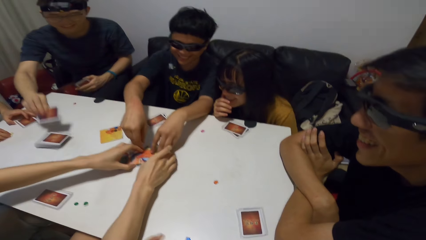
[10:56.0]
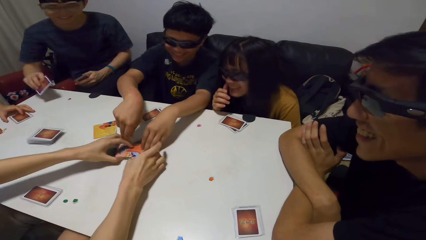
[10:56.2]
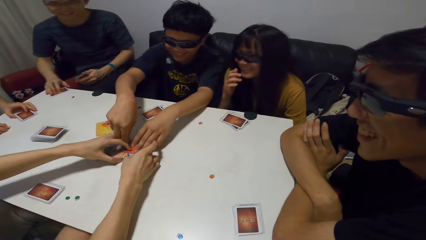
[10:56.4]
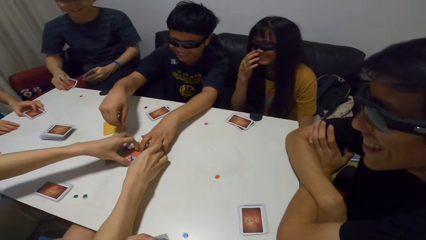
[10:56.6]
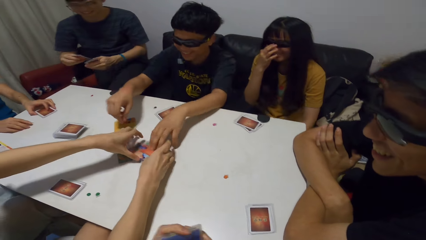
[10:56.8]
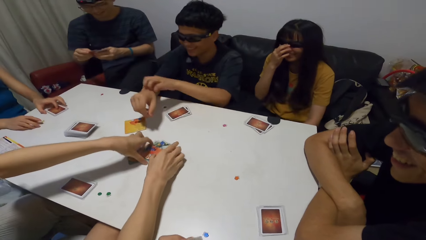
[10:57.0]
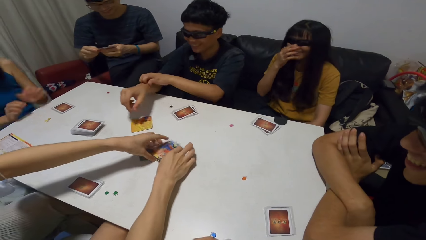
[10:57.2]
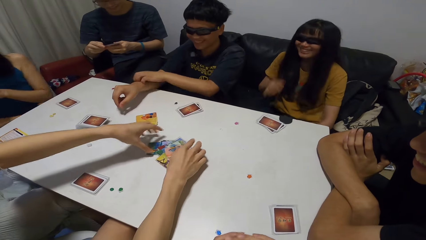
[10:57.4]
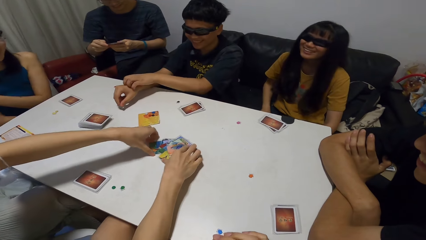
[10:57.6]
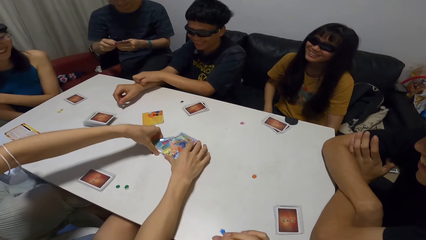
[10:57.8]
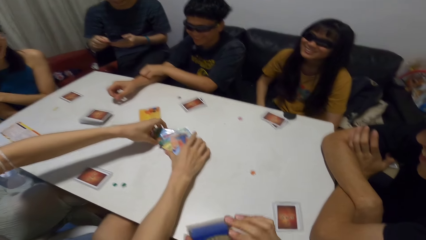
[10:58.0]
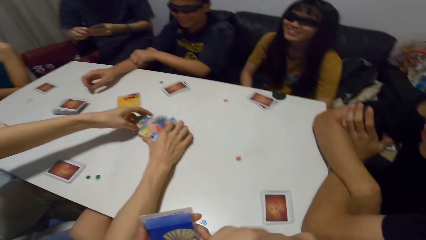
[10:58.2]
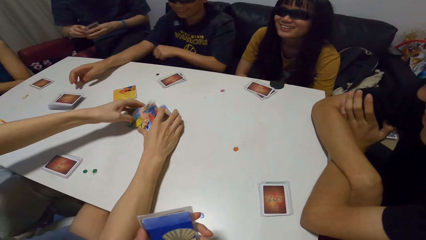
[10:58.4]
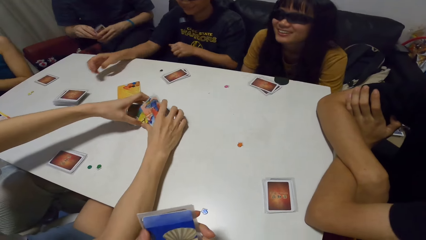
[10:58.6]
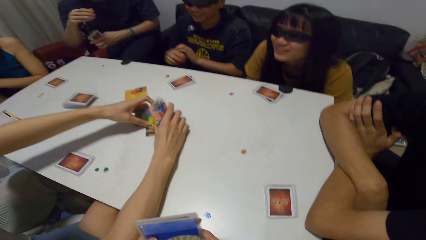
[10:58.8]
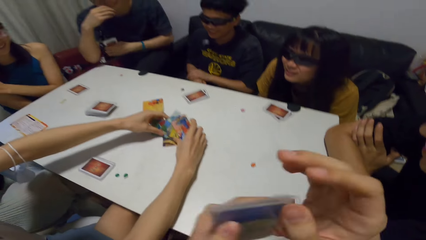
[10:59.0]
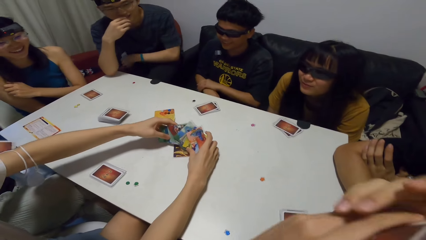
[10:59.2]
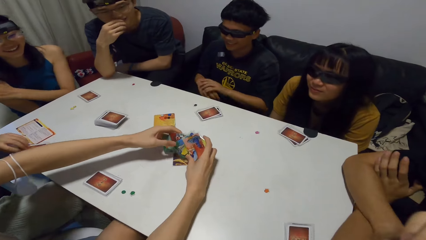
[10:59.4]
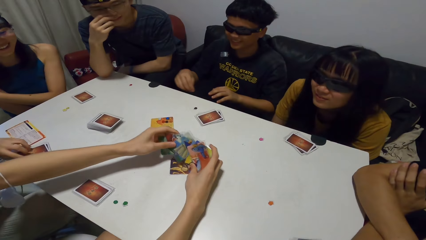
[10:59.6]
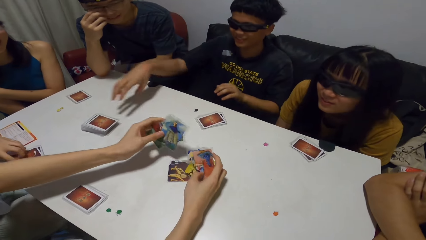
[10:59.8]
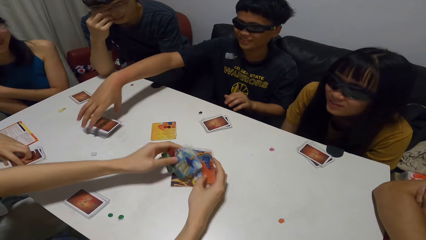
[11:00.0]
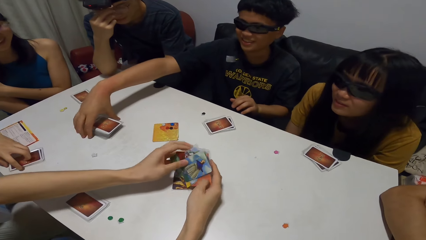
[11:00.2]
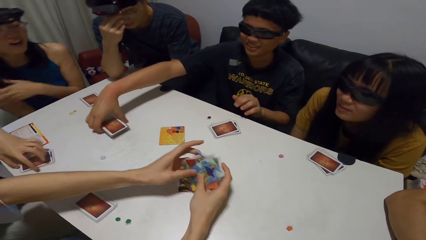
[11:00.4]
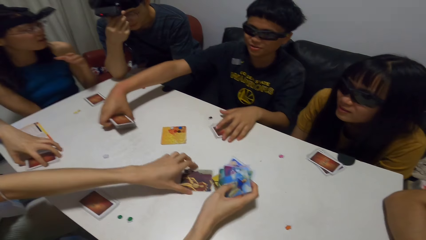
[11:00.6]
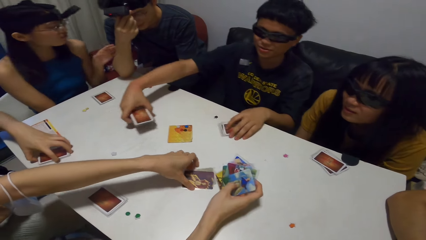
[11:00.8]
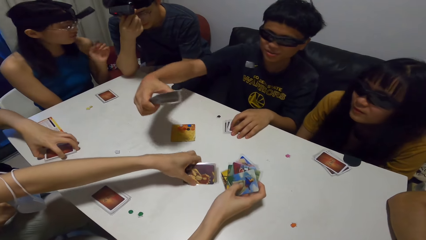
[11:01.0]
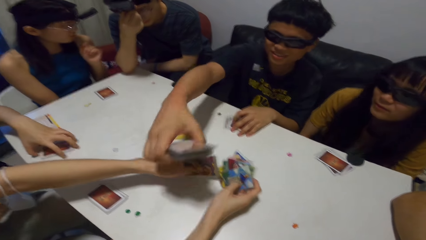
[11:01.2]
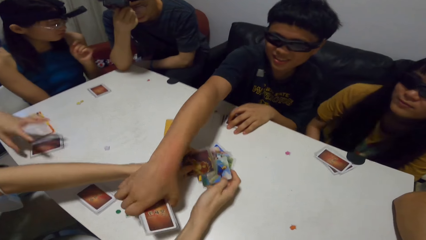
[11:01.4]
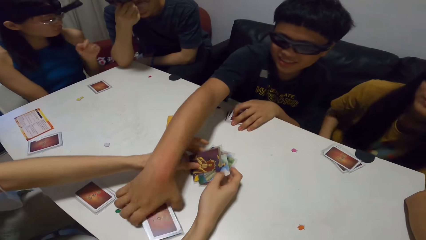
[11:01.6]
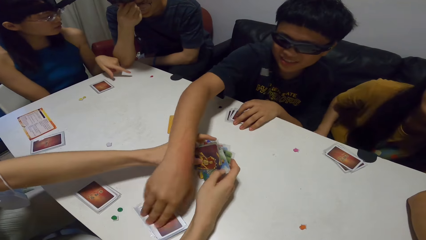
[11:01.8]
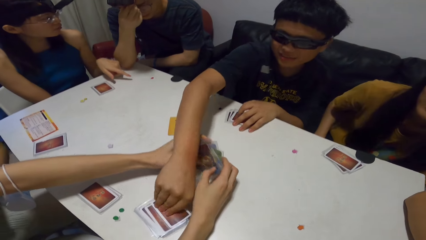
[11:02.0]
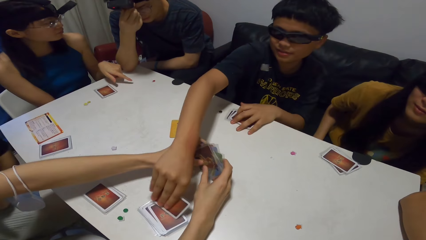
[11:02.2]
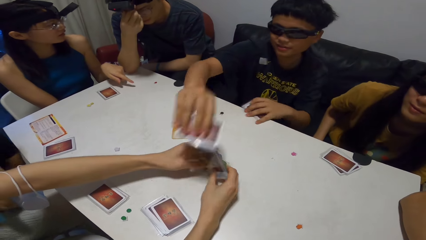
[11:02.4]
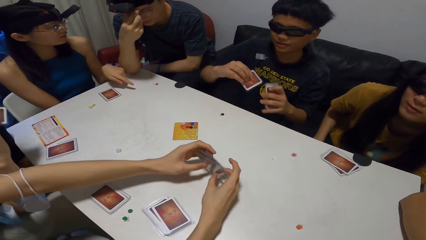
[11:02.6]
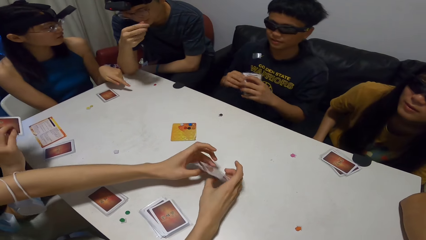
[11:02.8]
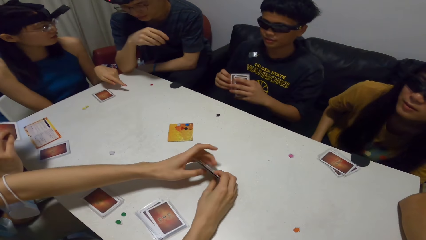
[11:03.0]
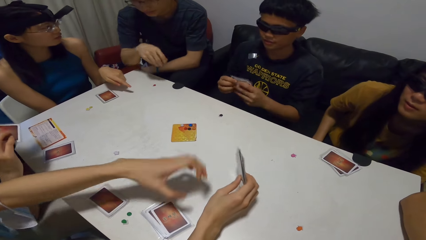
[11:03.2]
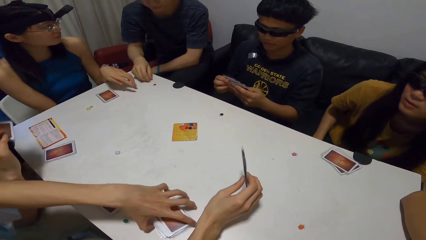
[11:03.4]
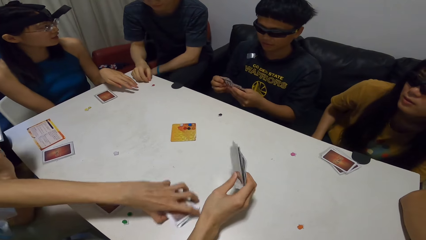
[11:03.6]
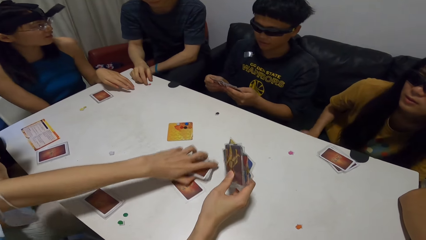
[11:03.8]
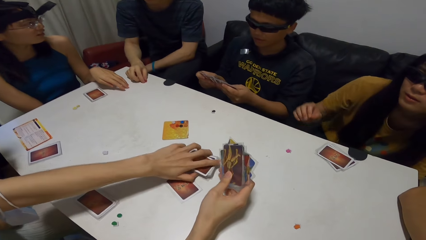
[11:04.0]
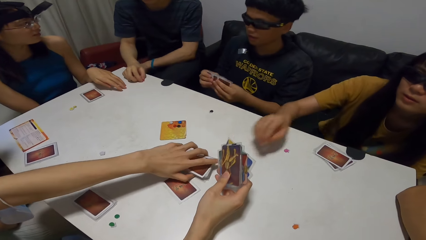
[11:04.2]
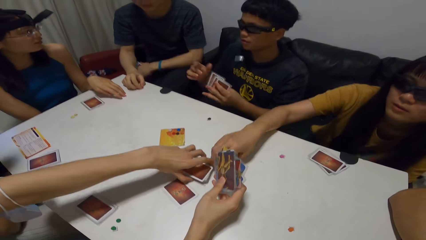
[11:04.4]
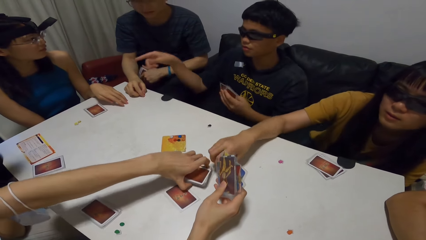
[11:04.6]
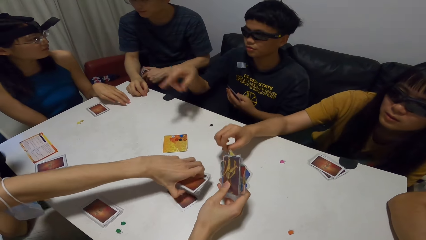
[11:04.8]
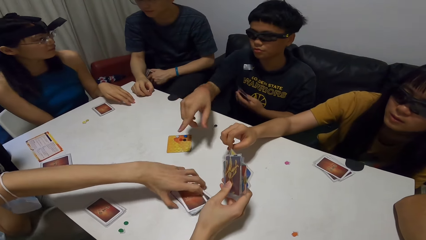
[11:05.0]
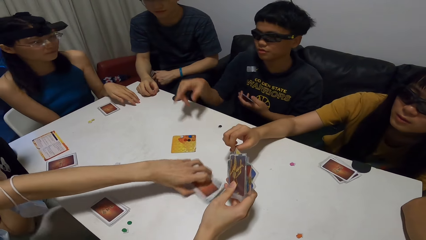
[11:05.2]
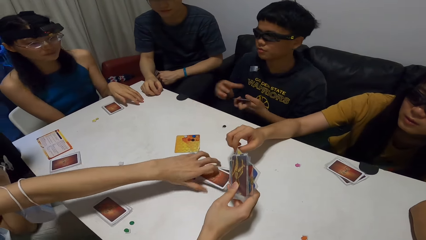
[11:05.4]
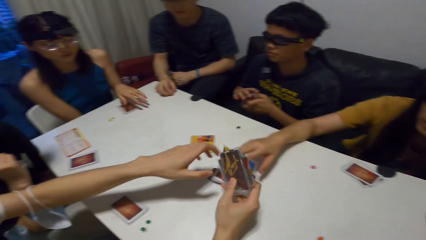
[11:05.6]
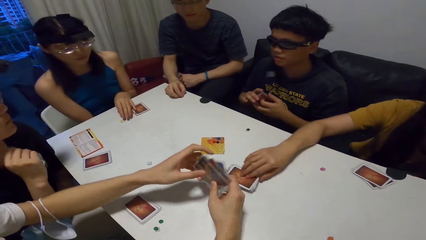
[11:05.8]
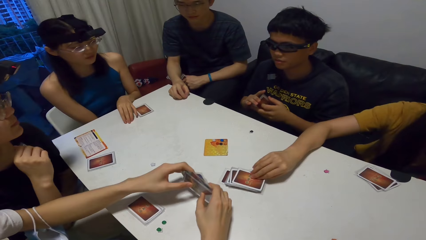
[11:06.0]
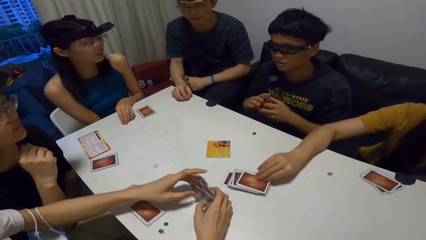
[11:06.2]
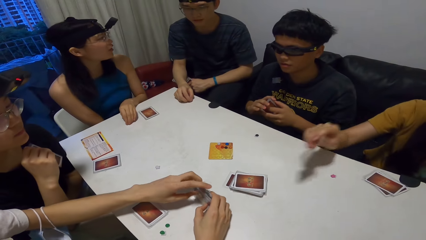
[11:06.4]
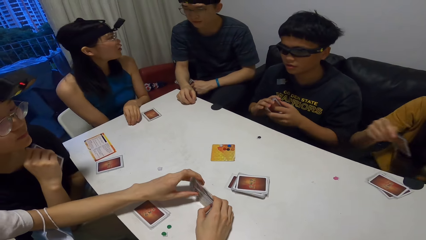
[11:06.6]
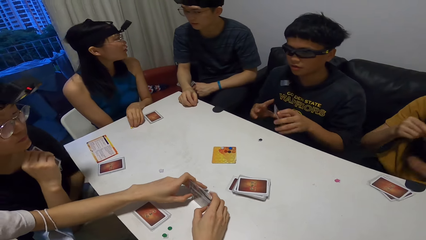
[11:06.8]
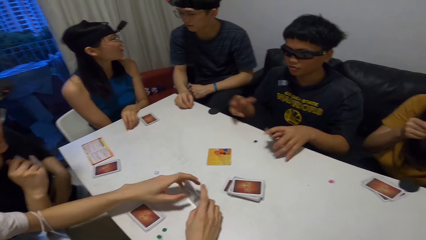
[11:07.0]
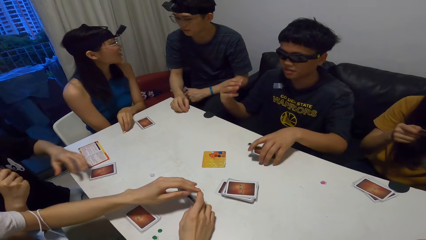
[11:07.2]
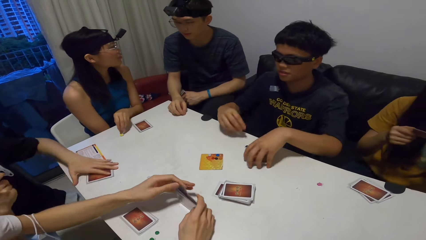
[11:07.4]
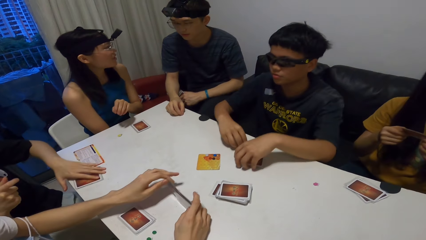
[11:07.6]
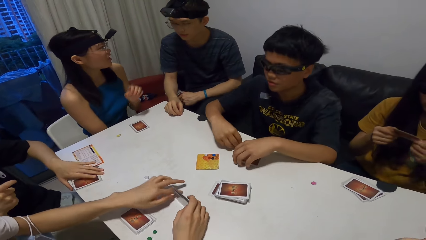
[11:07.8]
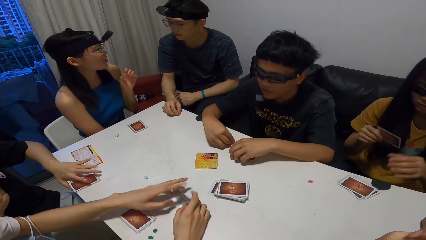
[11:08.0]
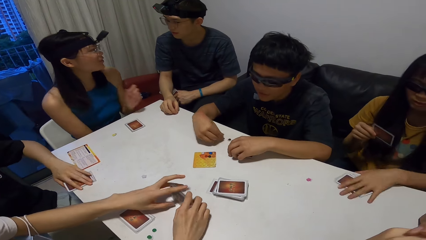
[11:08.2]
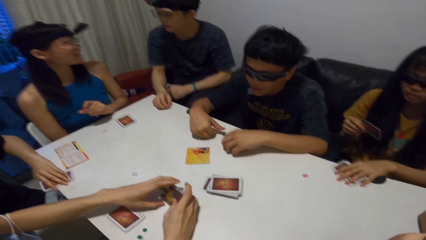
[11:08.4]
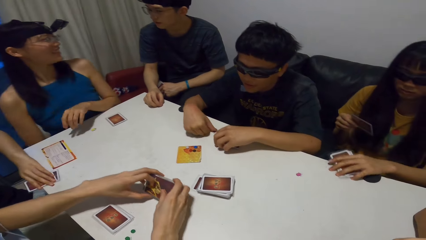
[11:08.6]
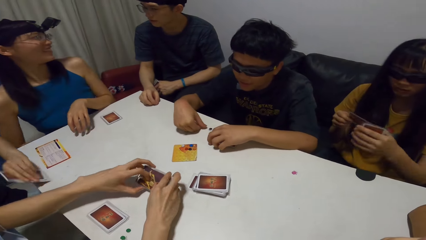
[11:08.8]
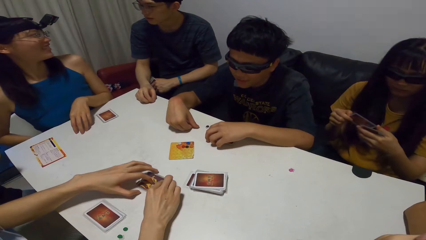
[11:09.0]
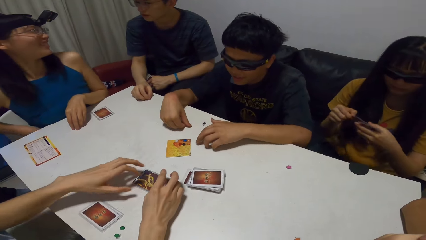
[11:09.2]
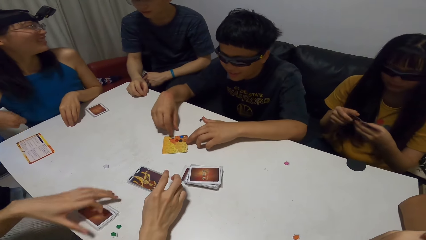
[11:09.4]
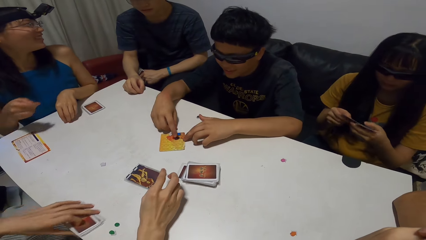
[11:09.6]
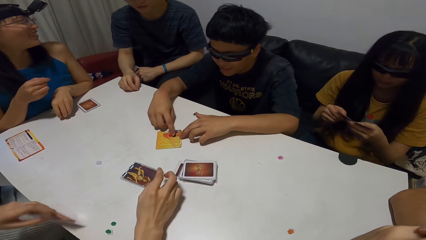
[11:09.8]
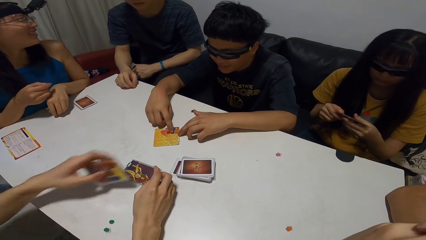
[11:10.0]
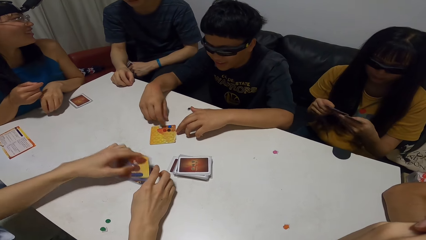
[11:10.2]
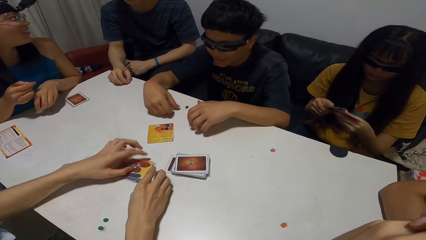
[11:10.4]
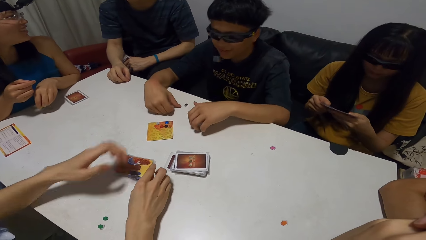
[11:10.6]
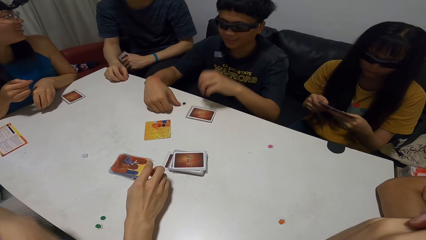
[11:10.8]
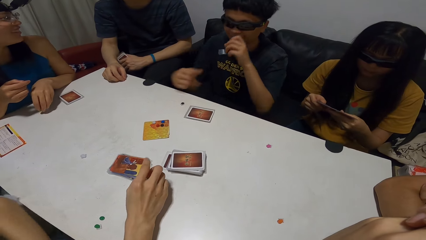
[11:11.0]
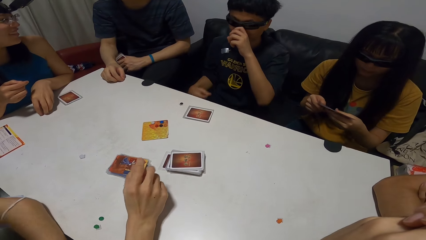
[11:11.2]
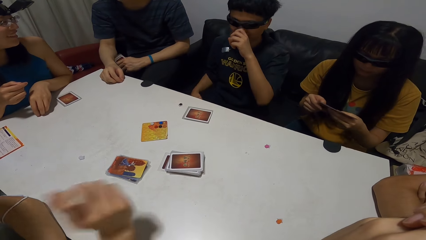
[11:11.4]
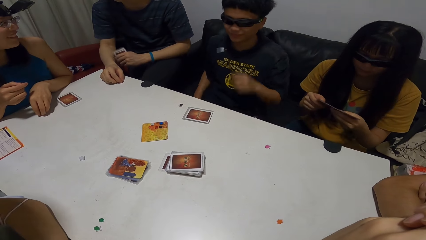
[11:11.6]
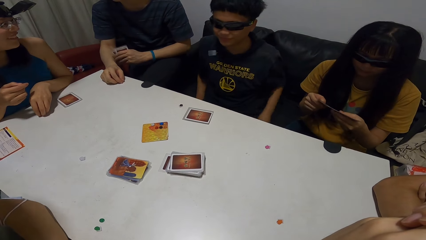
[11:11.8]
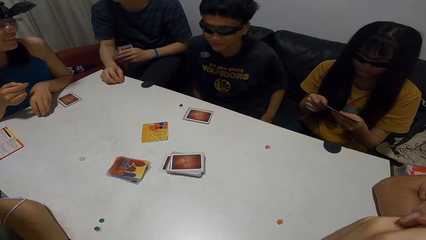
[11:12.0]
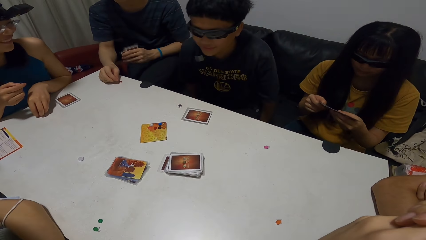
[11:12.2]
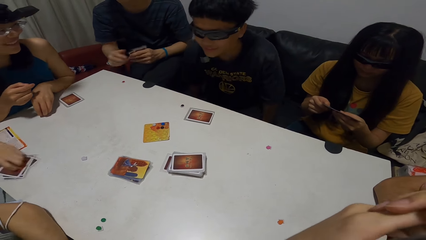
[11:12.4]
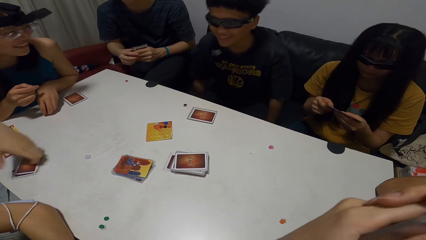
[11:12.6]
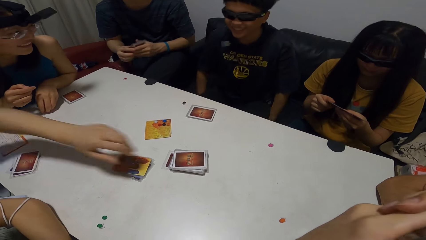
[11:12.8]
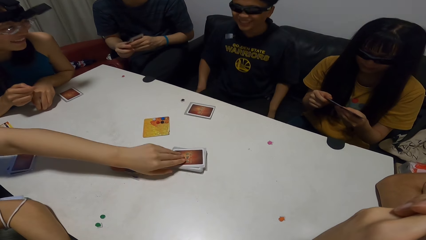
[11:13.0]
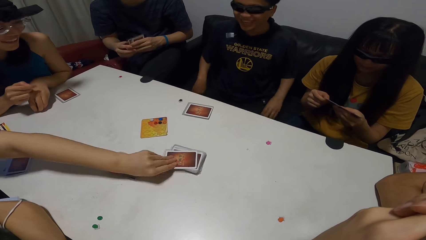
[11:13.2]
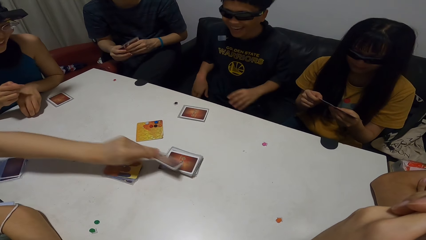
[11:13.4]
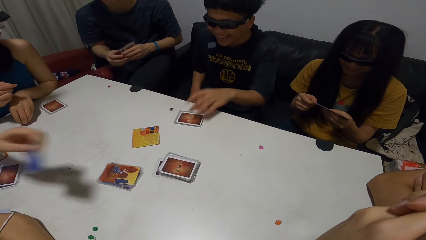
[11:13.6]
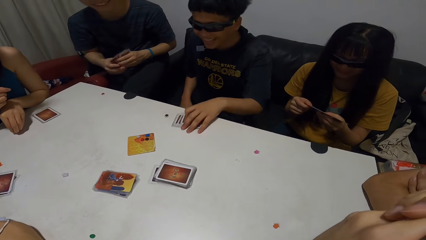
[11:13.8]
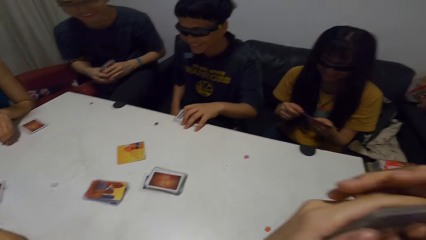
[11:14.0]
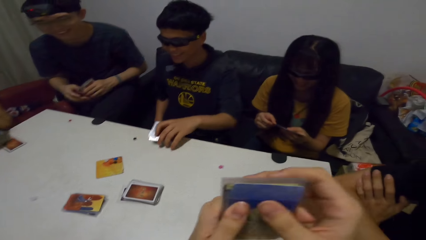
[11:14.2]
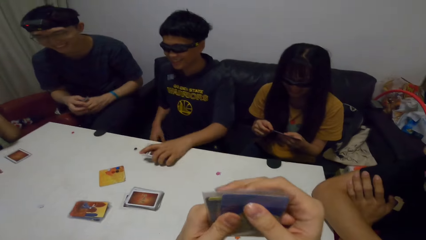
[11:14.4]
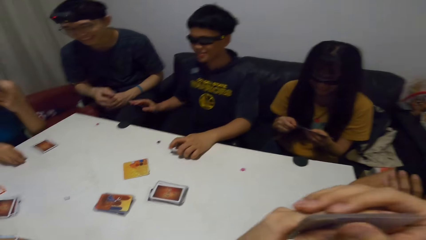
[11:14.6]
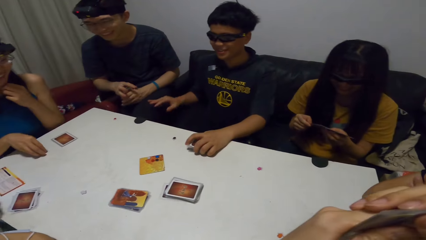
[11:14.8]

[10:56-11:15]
A man picks up a card from a pile of cards on the table. A lady adjusts her glasses. Another man scratches his right hand with his left hand. Another lady scratches her arm. The first man checks the card. A third man arranges cards. The second man packs the pile of cards from the table, packs his cards from the table and drops the pile of cards in front of the third man on the table. The second man picks up a card from the pile of cards and checks his cards. The third man moves the pile of cards towards the table center. The first man touches the paper on the table. The third man arranges the cards on the table. The first lady picks up a card from the pile of cards and looks at the card. The second man drops his hands on the table. A third lady packs her card from the table. The first lady packs her card from the table. The third man places the card on the table. The second man touches papers on a card and adjusts his glasses. The third man adjusts his glasses. The third lady drops her card on the table and picks up a card from the pile of cards on the table. The second man holds his cards on the table. The camera wearer checks his cards.
